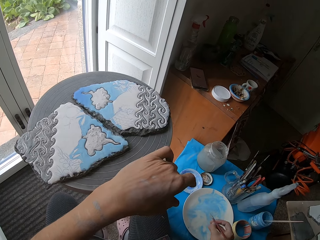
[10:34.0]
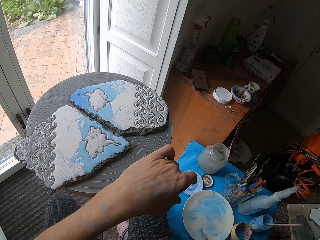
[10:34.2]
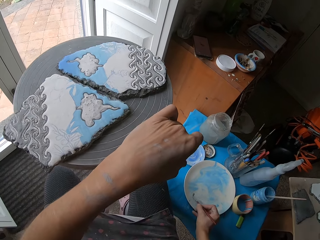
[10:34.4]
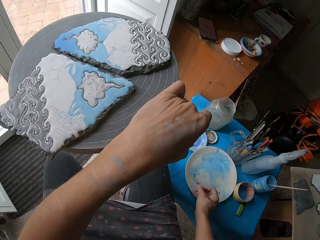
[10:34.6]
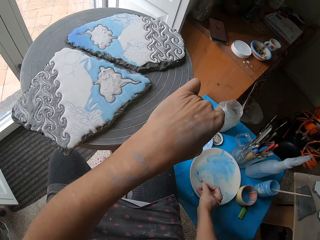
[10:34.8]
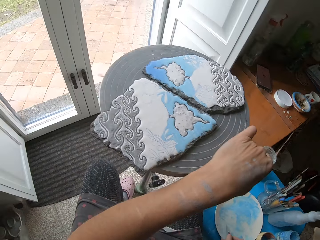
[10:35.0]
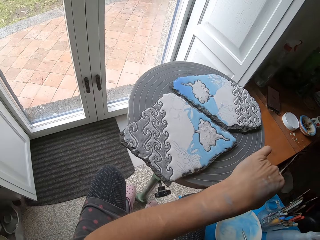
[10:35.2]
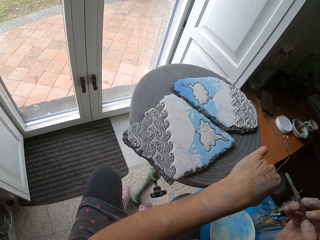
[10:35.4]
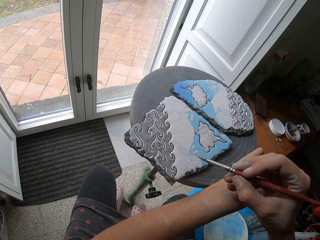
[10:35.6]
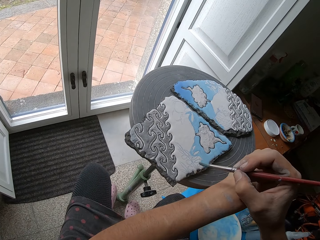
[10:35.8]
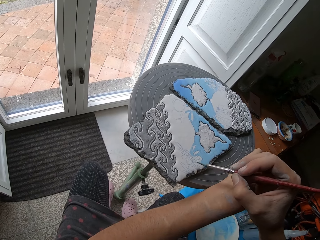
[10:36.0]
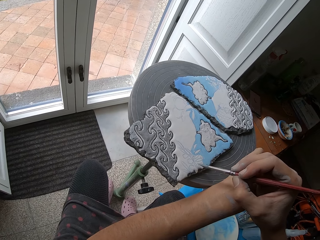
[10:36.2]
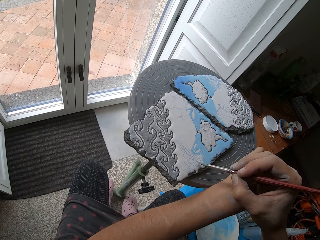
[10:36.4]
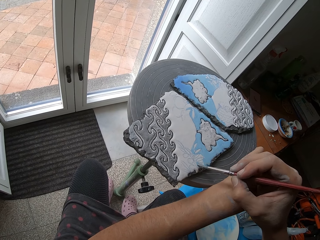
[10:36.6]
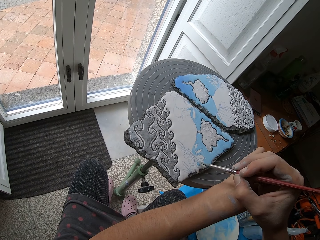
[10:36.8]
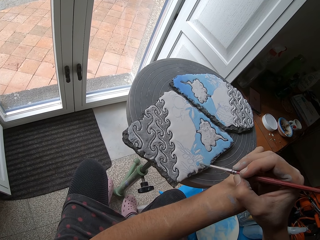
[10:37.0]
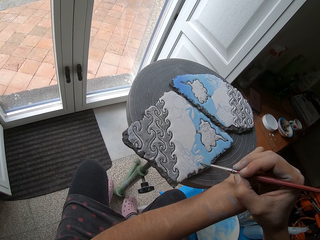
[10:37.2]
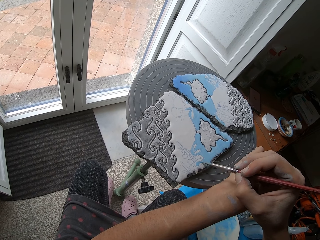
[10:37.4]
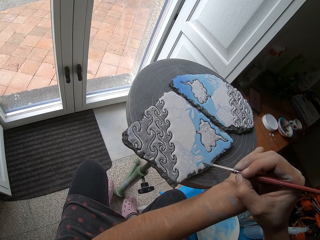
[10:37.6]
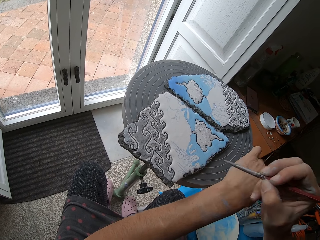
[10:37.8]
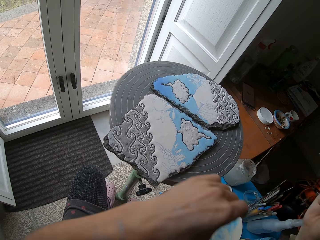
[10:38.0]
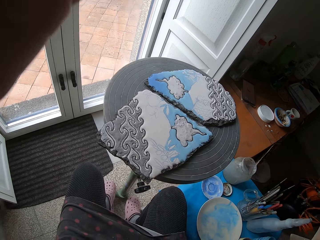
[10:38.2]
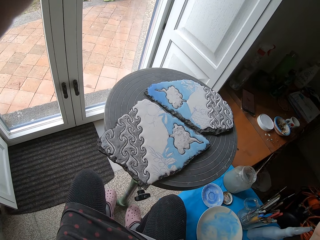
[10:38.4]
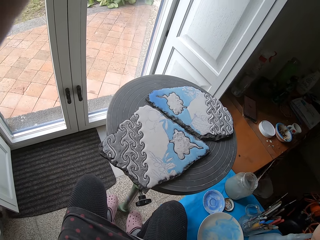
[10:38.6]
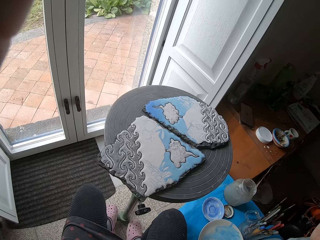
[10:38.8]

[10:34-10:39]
The camera wearer takes some blue paints from the plate of paint with the paint brush. They paint the clay board on the table blue with the paint brush.
